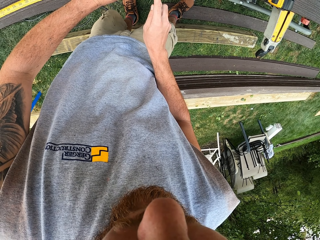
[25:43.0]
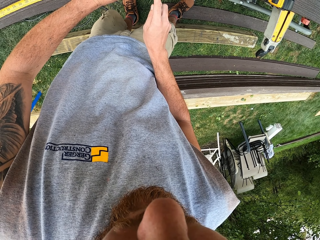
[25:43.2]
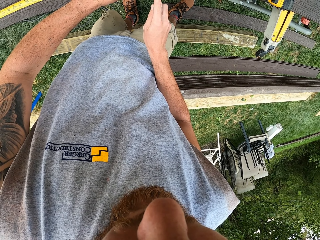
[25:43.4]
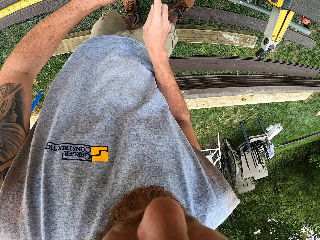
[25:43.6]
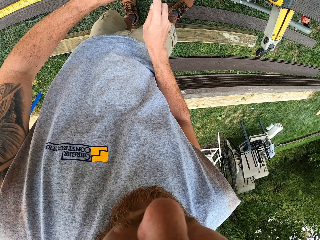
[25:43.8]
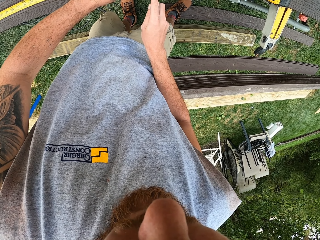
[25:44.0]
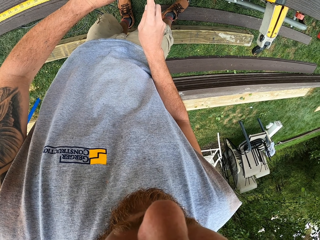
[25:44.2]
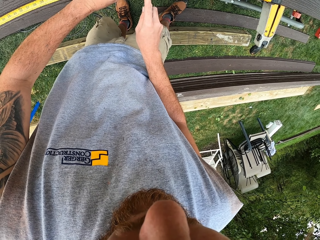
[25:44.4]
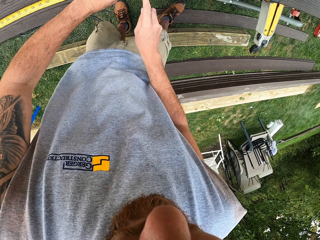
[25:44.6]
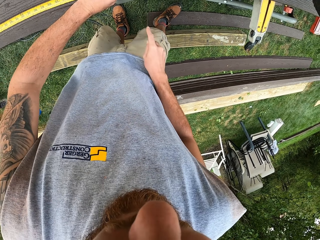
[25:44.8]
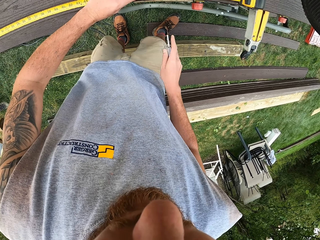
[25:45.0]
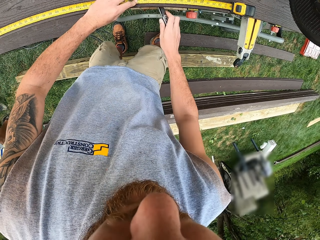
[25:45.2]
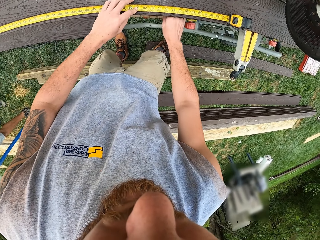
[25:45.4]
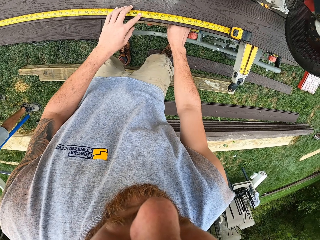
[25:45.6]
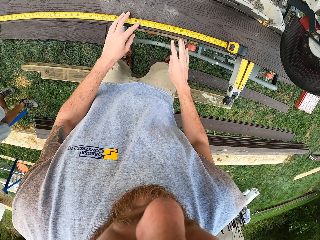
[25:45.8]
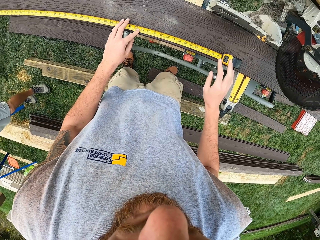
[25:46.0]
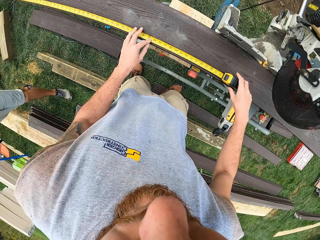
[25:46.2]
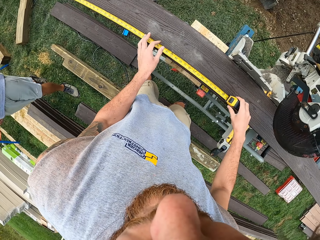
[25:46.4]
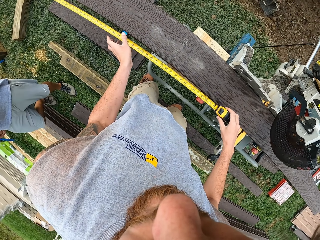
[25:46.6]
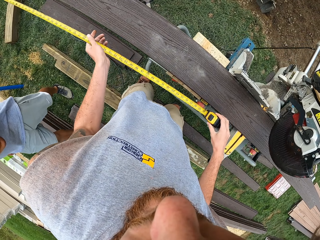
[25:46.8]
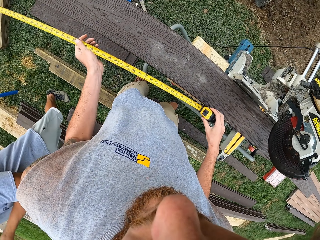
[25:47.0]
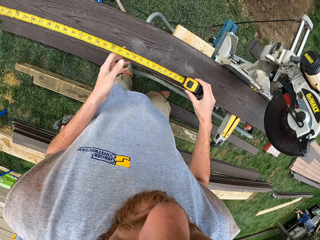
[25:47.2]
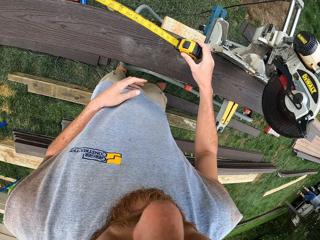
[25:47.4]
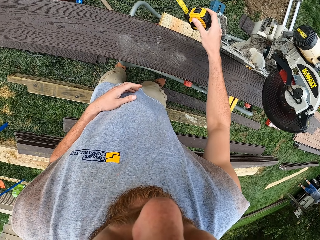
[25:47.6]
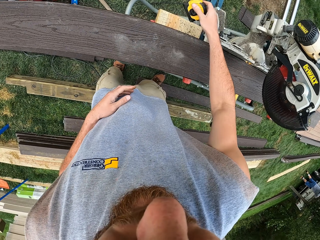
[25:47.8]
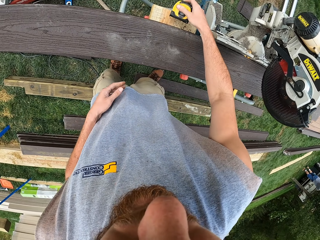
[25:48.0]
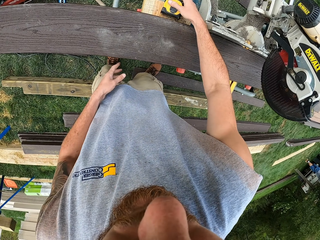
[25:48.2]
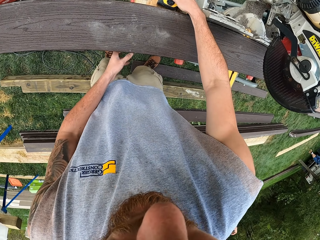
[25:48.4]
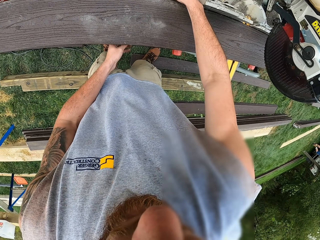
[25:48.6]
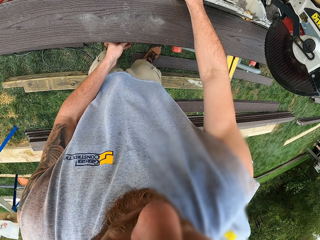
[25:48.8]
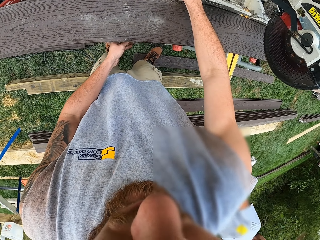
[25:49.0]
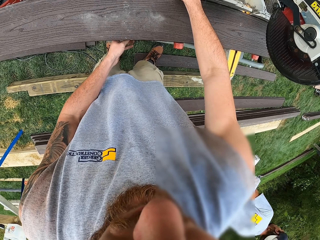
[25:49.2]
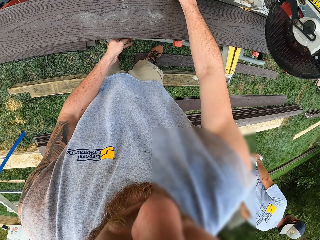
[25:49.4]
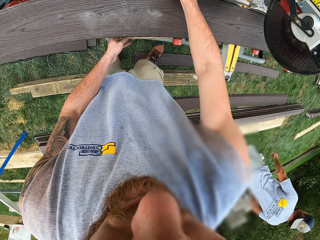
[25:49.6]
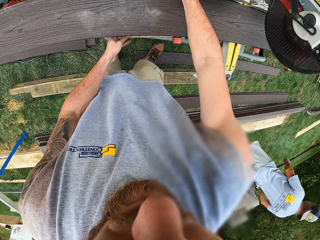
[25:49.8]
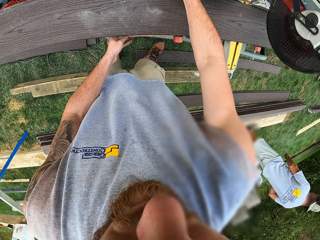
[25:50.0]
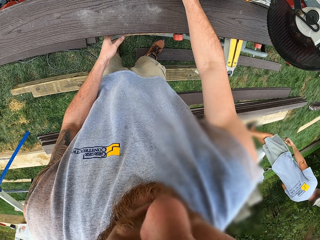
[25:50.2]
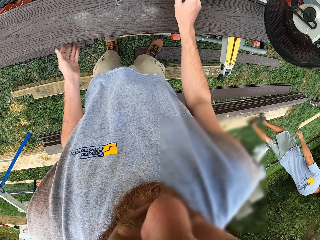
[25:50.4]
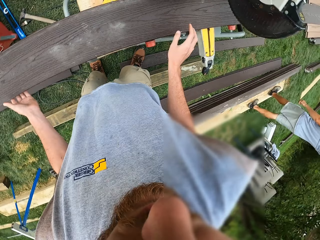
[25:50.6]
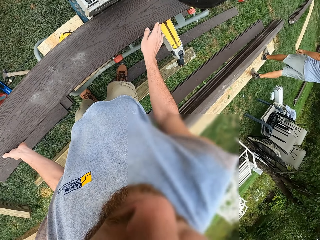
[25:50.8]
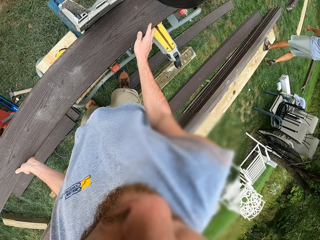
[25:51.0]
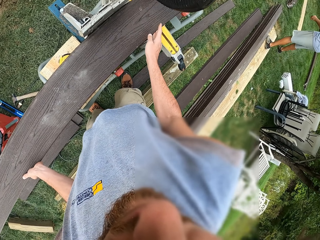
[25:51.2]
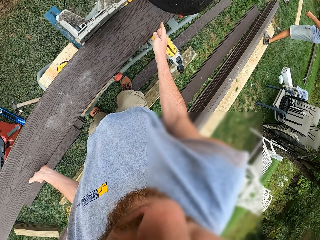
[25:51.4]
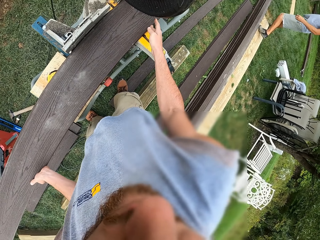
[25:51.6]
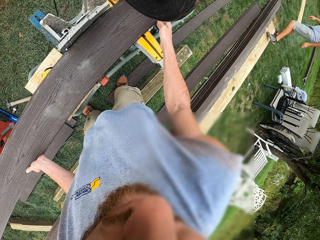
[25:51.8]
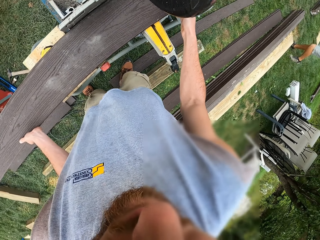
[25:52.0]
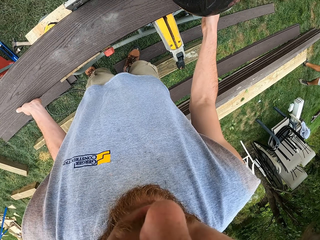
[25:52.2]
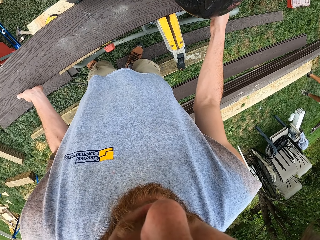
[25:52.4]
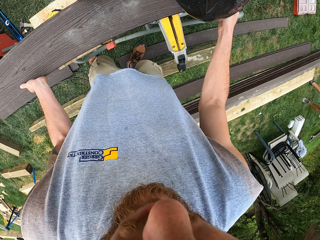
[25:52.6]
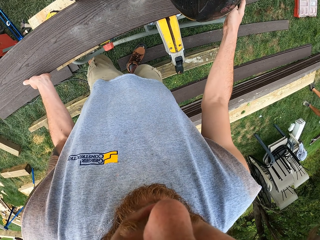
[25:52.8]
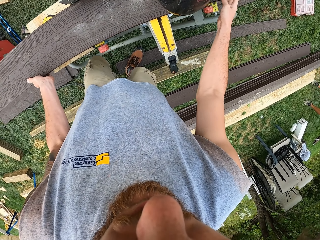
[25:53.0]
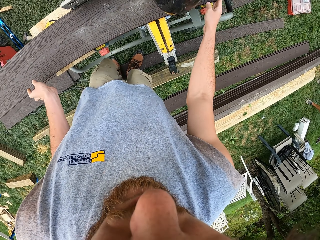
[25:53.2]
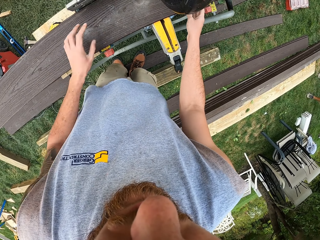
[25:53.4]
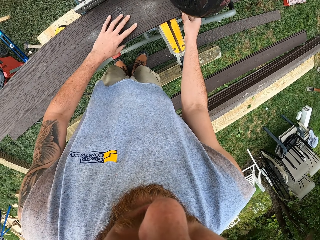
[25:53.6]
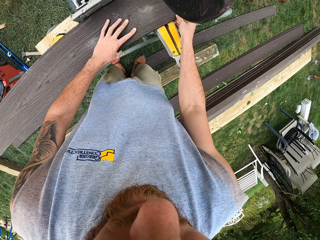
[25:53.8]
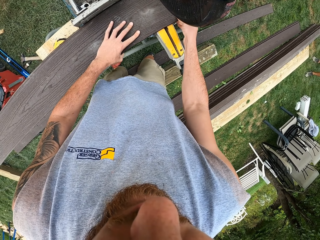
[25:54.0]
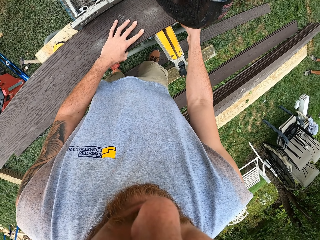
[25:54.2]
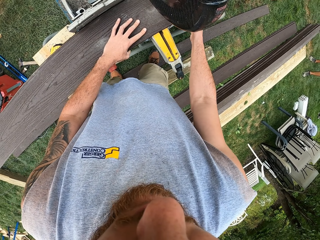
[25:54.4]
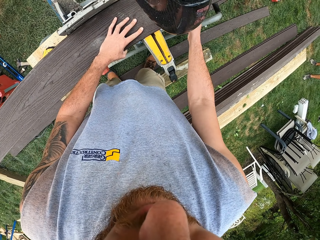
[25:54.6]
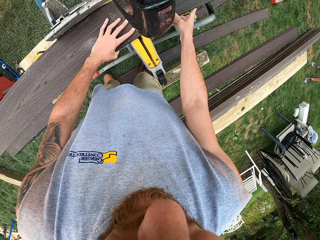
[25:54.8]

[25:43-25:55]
The camera wearer places the pocket knife under the circular saw. They lift the right hand. A man walks around. The camera wearer holds the tape measure. They lift the tape measure. They move the tape measure. They place the tape measure down. They move the left hand. The man walks around. The camera wearer moves both hands. They turn around. They push the wood on the circular saw. They adjust the wood on the wood cutter.

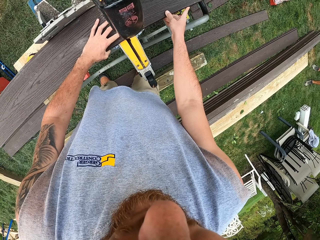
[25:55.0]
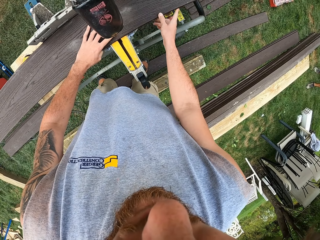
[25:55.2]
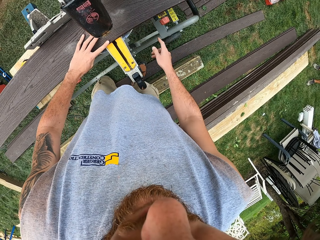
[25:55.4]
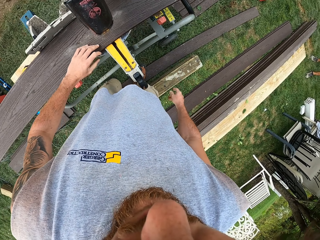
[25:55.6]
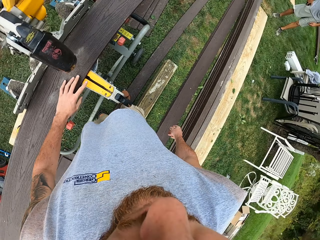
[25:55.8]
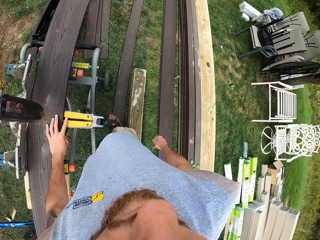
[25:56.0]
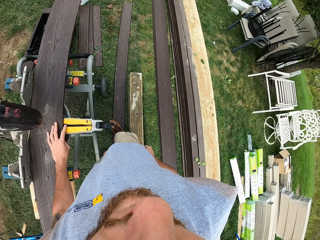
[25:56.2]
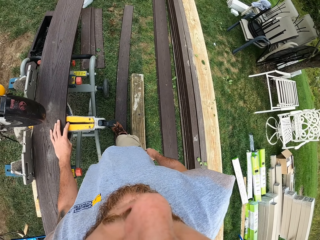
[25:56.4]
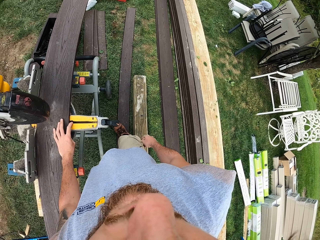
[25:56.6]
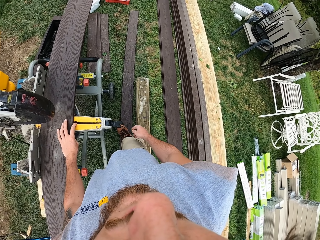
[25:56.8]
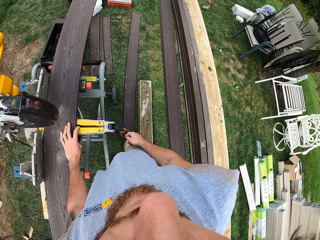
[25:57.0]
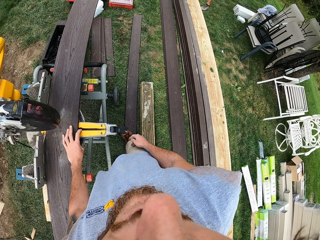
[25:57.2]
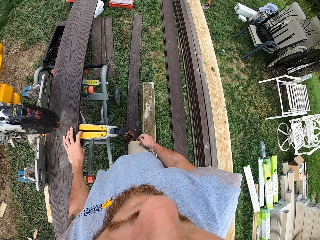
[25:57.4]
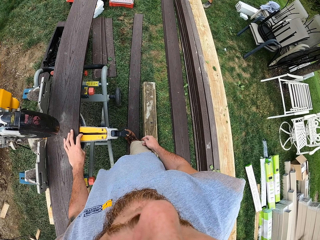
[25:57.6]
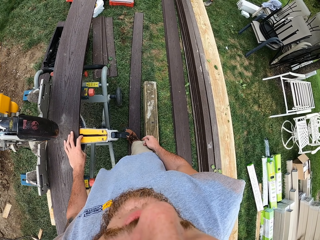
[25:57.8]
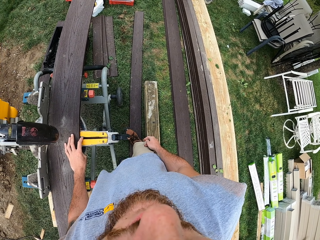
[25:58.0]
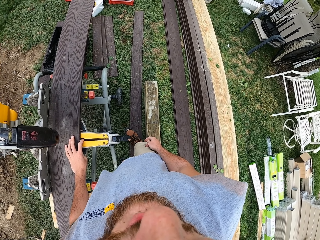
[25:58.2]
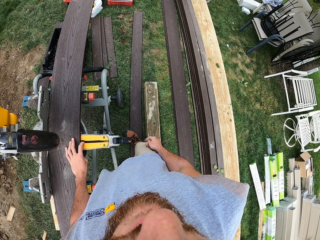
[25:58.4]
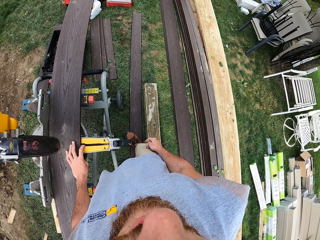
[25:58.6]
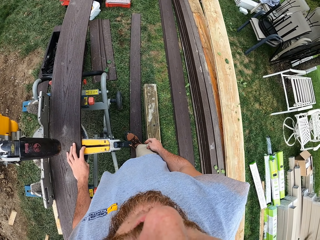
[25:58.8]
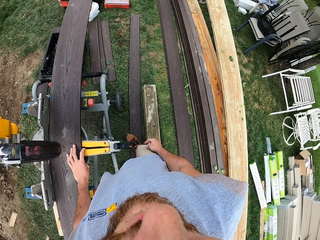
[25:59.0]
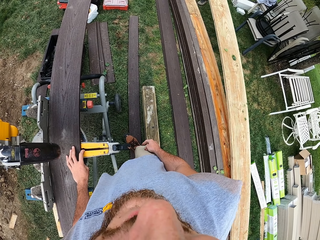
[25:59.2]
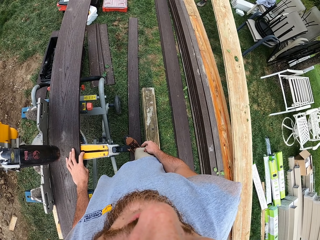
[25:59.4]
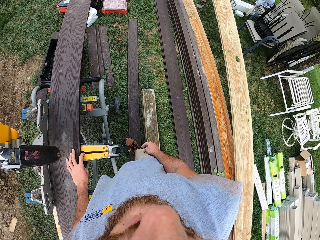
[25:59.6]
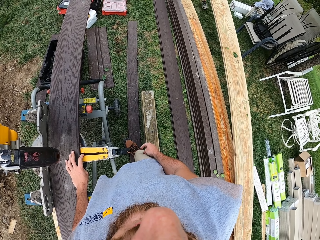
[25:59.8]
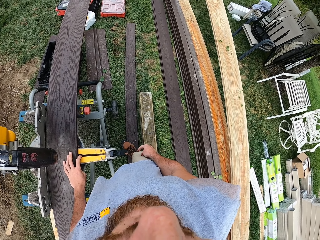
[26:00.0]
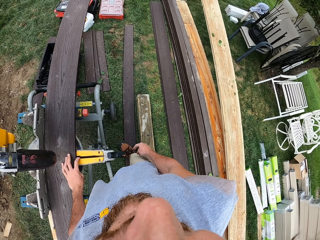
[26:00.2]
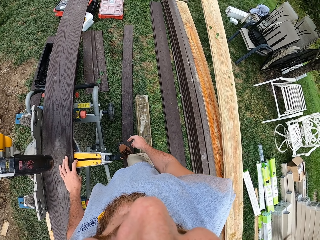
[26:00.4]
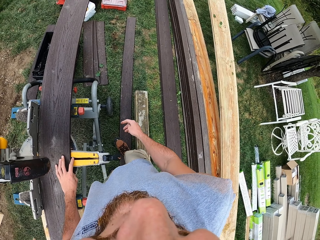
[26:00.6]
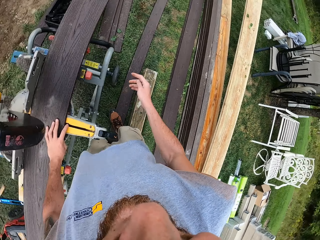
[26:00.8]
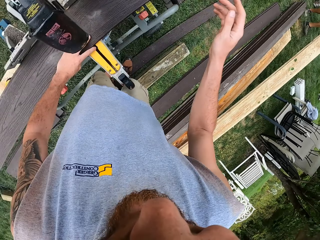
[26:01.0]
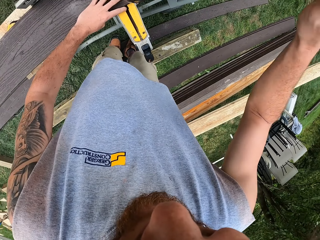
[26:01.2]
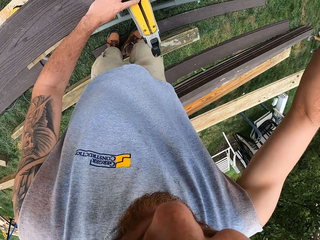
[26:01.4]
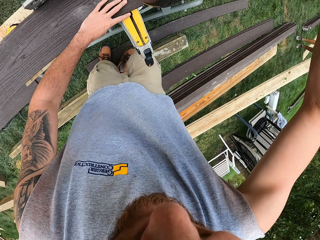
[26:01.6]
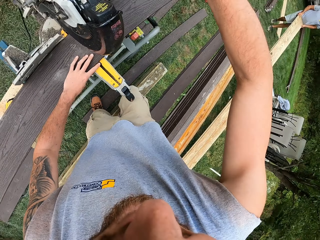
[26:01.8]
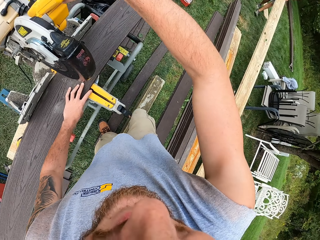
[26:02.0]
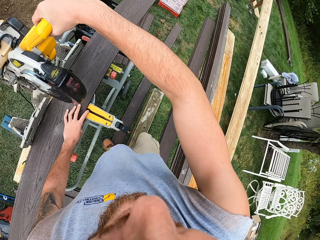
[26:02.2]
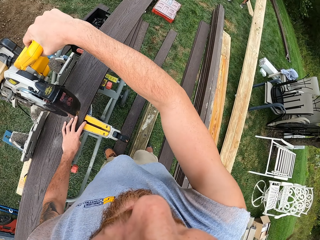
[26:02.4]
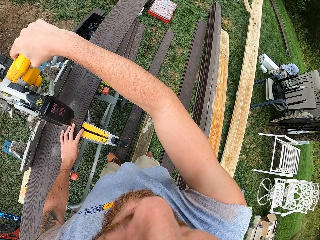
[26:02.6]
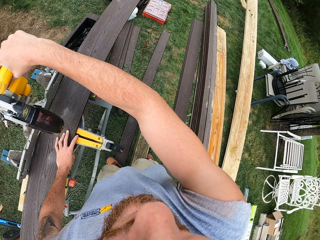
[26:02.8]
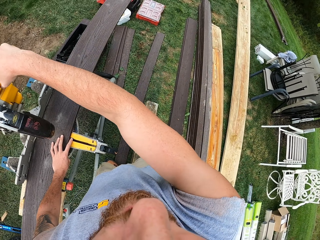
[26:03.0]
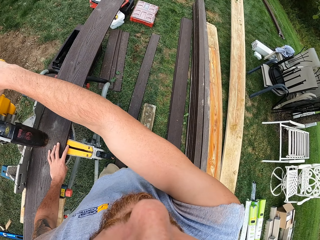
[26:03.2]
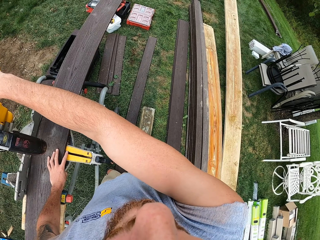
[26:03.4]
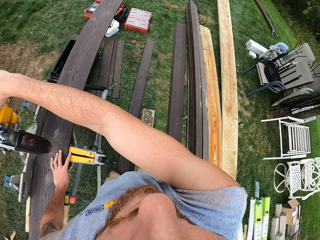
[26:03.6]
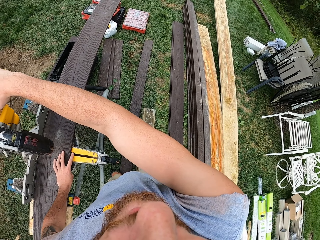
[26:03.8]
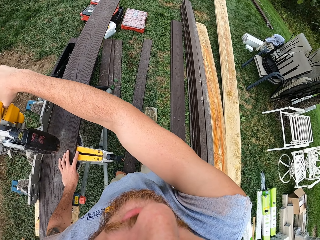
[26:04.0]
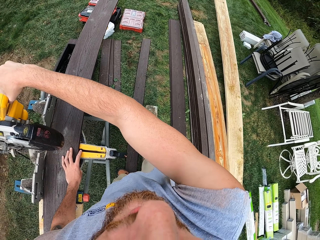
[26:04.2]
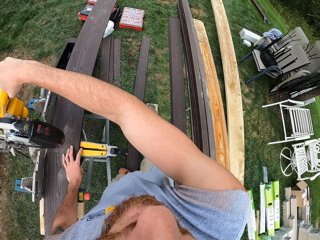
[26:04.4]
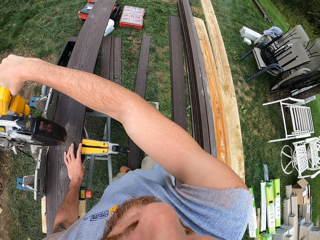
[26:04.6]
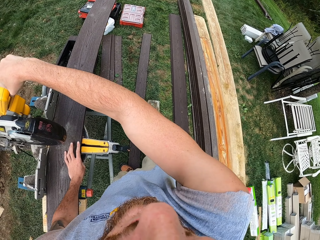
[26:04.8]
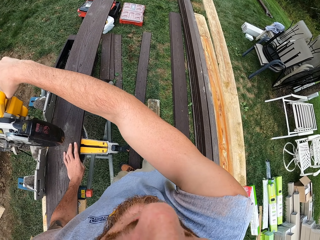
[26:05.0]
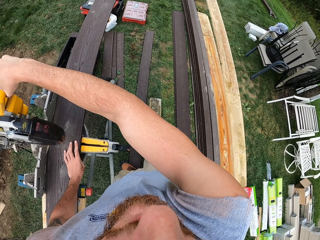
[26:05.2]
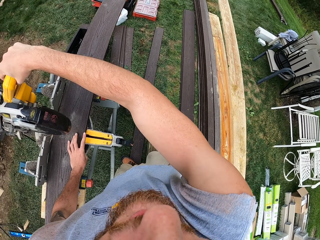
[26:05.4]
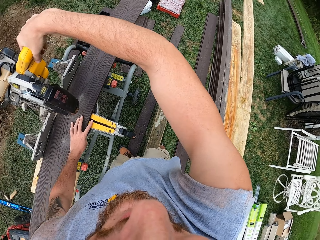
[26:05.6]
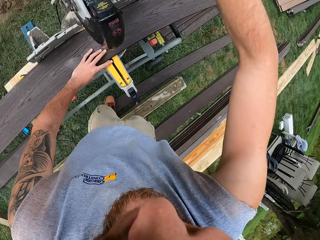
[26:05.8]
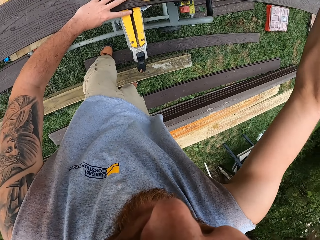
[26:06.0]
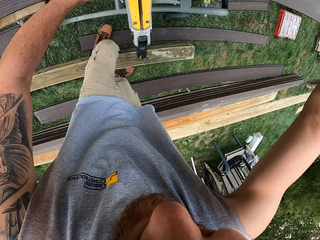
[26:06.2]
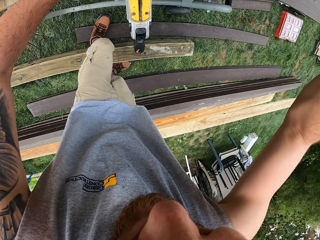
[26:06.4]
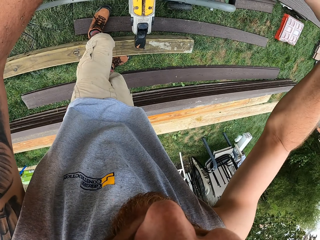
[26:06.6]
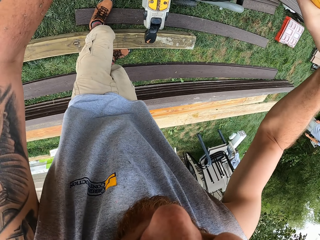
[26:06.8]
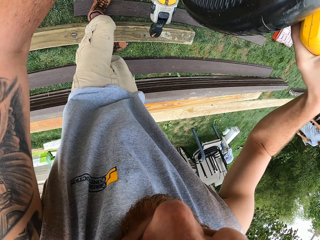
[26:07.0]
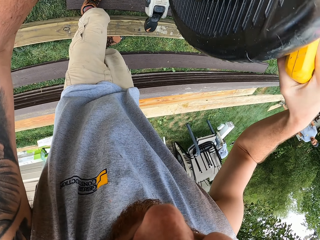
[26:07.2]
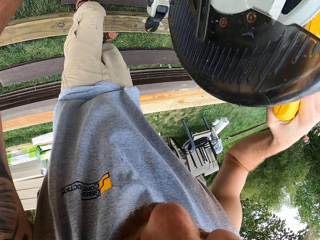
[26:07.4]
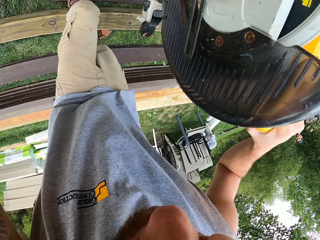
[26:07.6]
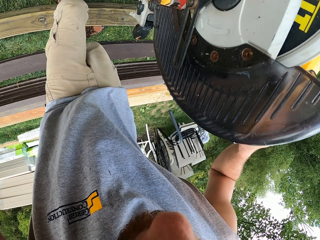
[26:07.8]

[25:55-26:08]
The camera wearer moves both hands. They look around. They turn around. They lift the right hand. They operate the circular saw. They hold the wood cutter machine. They look around. They turn around. They operate the circular saw.
